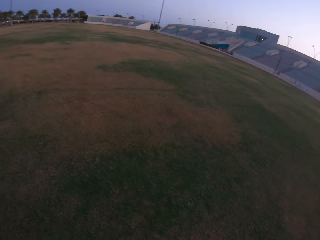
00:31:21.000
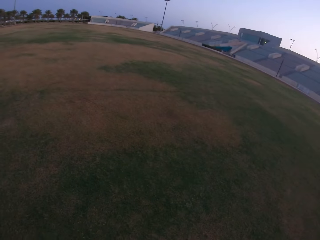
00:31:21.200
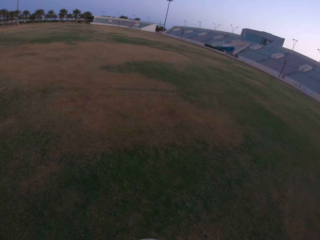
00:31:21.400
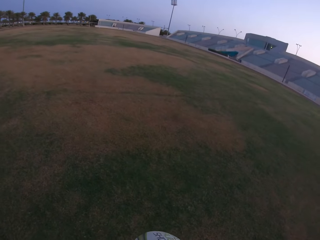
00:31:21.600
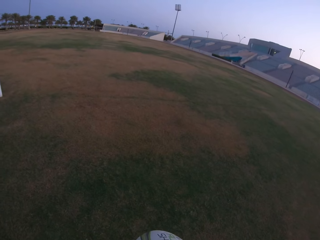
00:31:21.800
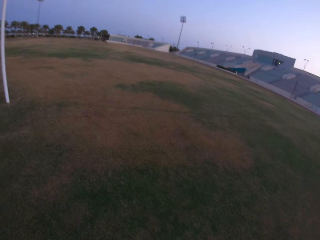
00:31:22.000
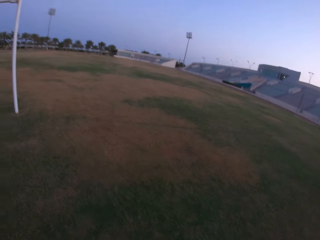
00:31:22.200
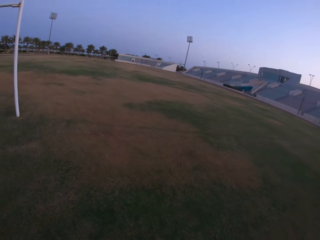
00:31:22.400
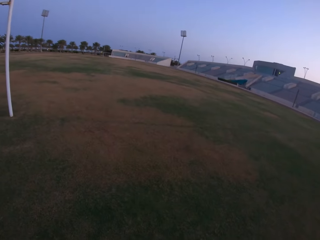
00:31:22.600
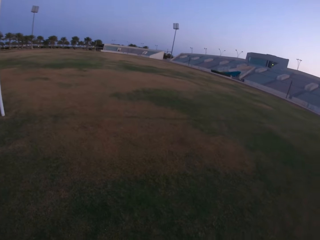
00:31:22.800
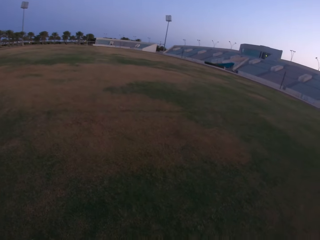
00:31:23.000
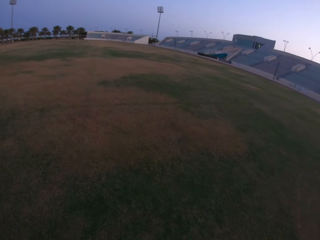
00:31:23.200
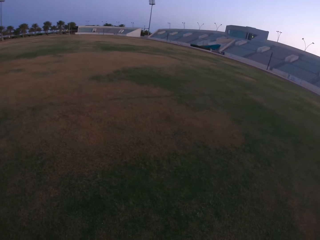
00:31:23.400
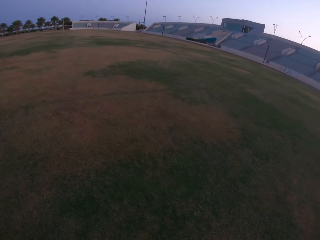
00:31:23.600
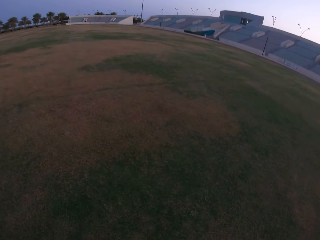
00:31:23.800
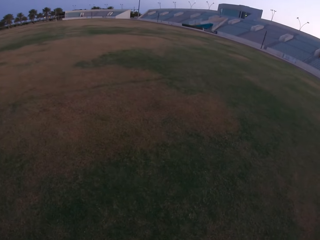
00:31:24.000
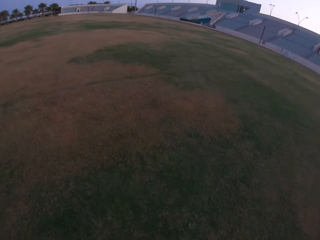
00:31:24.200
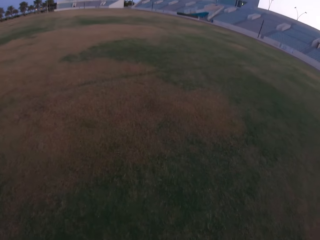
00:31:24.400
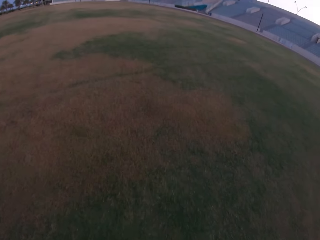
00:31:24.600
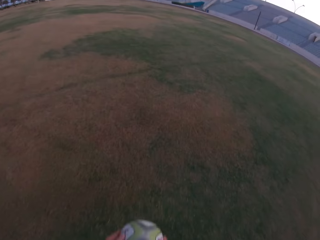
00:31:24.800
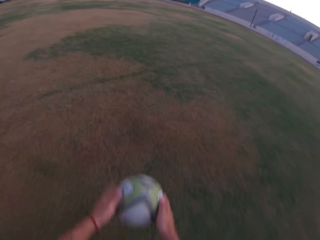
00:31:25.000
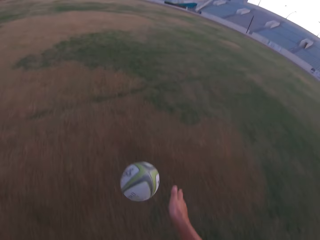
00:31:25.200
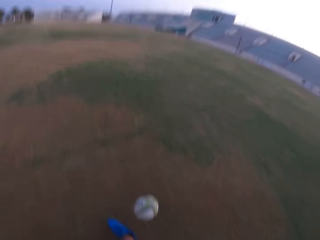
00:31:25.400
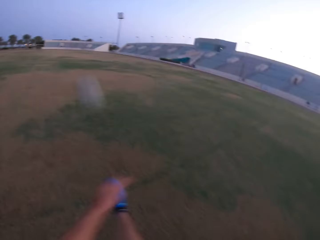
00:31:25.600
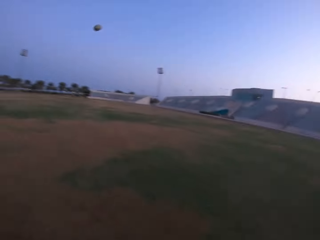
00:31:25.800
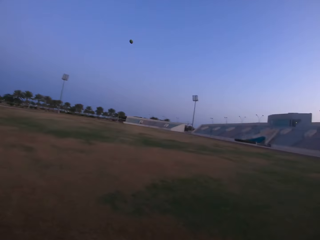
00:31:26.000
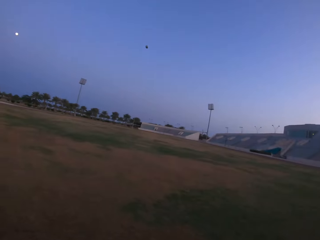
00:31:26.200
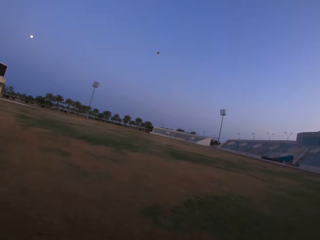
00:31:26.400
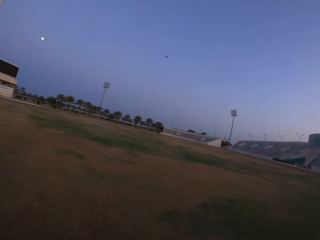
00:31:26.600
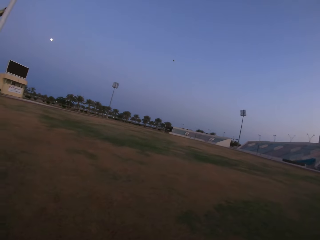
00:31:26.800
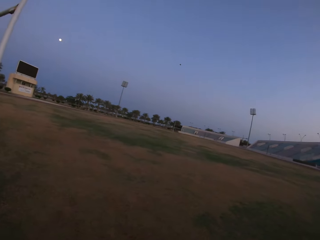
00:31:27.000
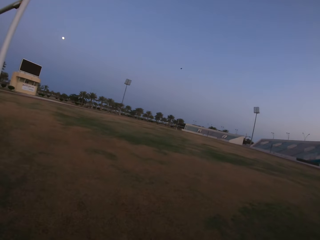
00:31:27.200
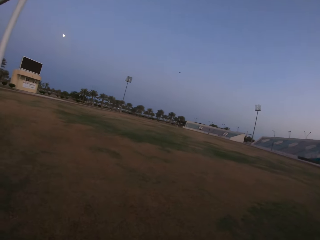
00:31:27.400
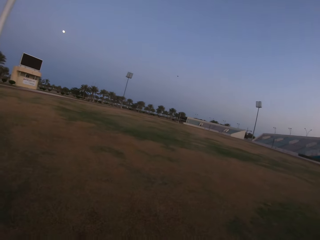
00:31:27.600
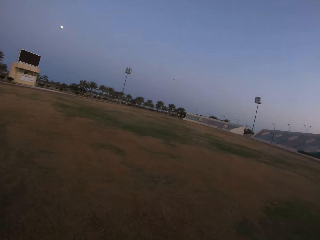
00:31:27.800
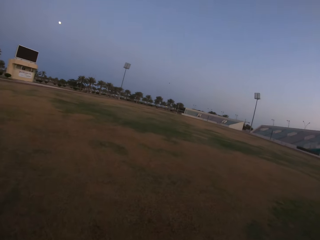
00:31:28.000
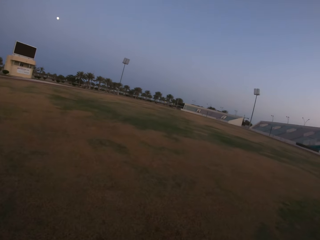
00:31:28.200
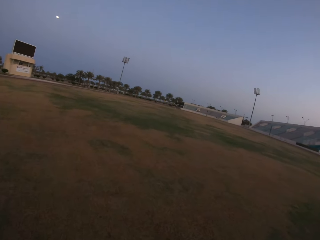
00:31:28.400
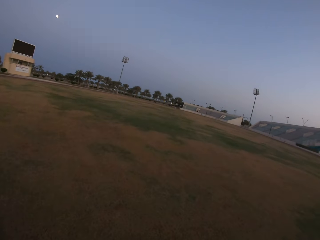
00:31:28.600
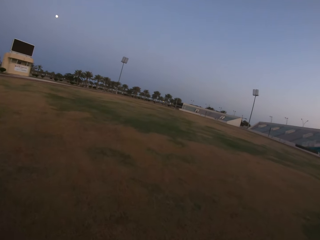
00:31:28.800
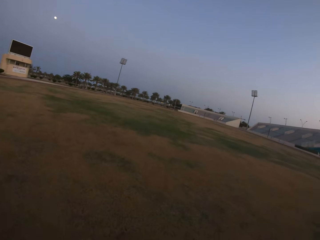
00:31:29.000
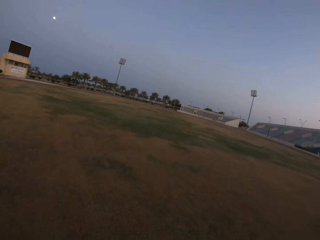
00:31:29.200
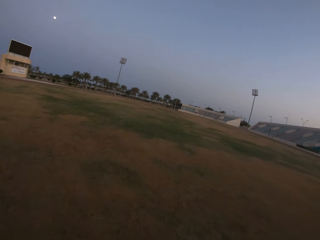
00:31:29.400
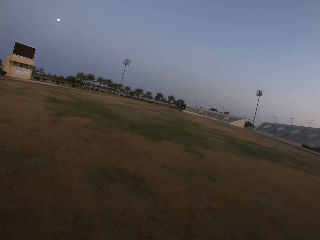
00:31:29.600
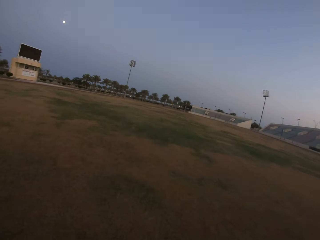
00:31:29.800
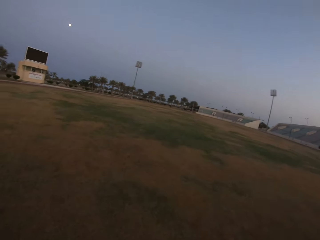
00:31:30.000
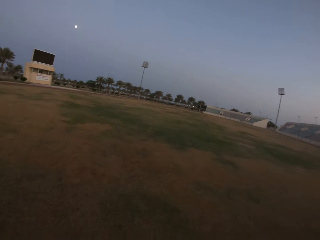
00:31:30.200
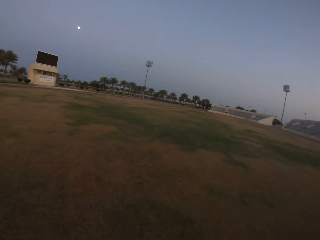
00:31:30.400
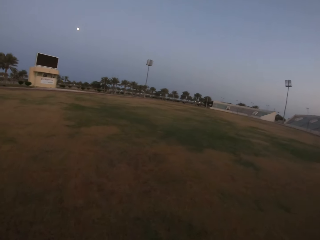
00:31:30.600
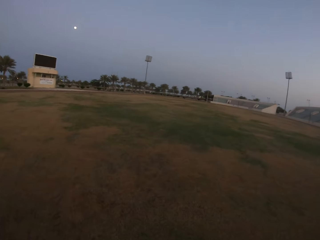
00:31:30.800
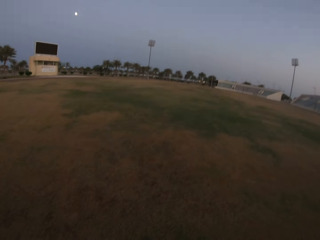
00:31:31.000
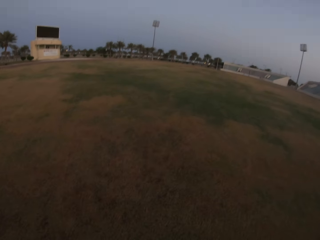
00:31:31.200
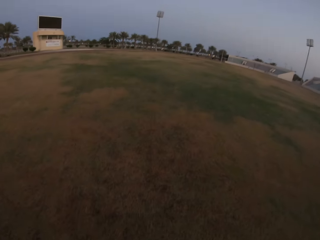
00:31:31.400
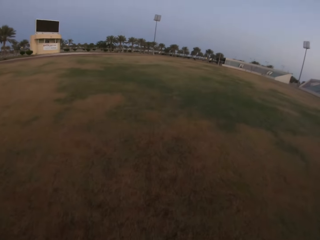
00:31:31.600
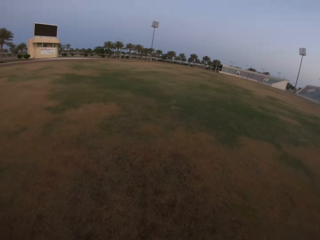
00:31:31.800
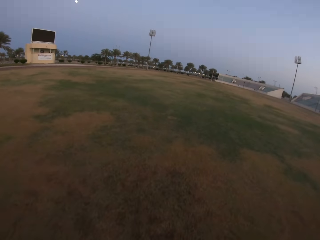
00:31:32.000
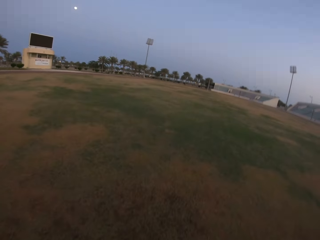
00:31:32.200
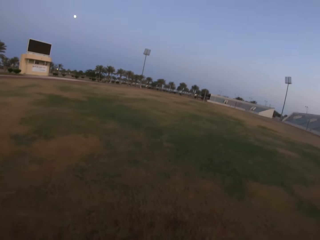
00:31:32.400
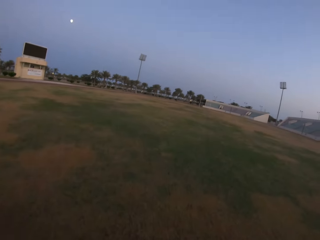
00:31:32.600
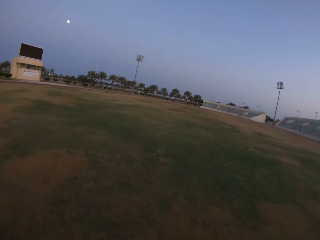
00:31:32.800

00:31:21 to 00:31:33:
The camera wearer walks in the field. They hold the ball and release the ball. They kick the ball. They run towards the ball. They walk in the field.

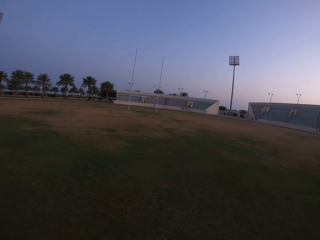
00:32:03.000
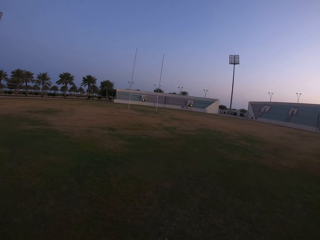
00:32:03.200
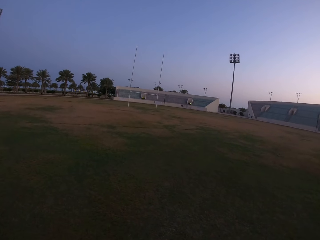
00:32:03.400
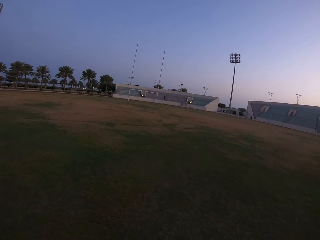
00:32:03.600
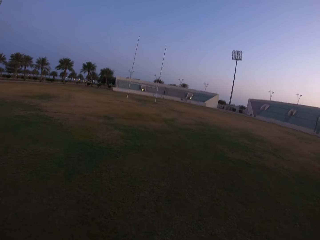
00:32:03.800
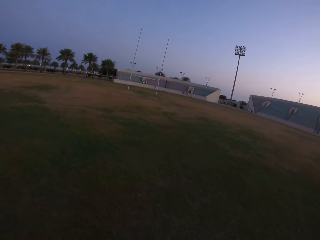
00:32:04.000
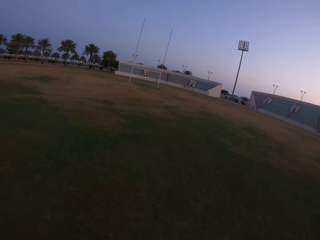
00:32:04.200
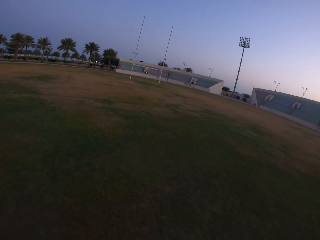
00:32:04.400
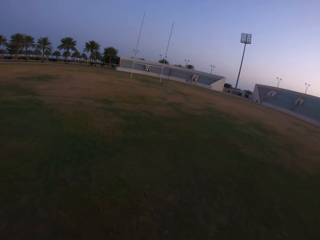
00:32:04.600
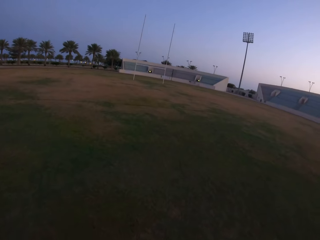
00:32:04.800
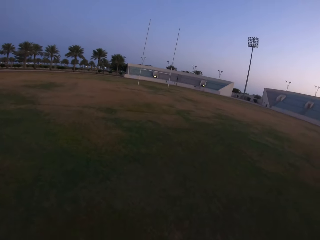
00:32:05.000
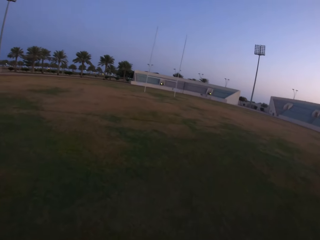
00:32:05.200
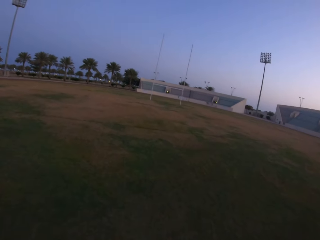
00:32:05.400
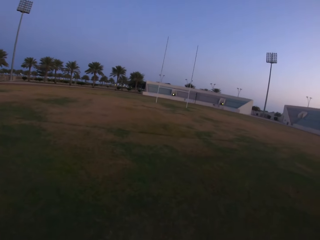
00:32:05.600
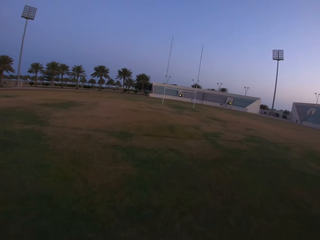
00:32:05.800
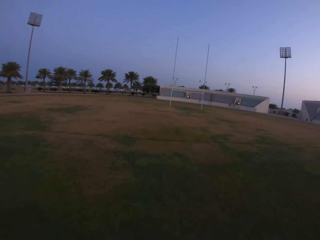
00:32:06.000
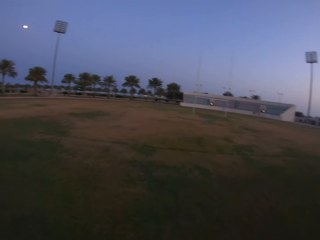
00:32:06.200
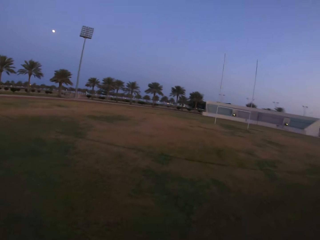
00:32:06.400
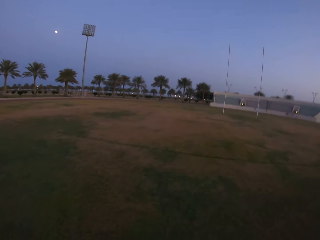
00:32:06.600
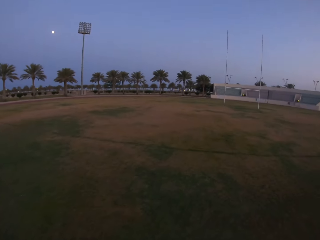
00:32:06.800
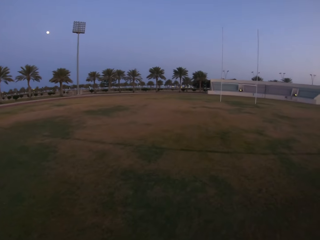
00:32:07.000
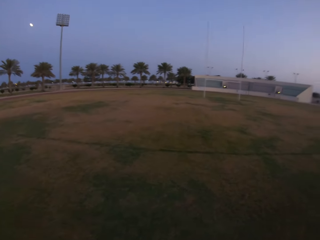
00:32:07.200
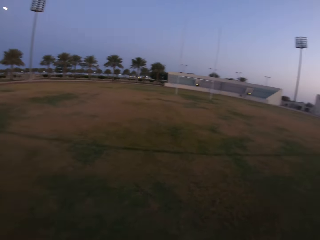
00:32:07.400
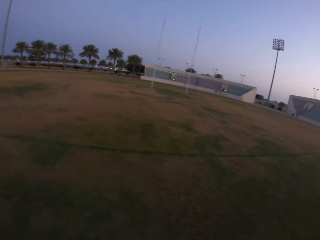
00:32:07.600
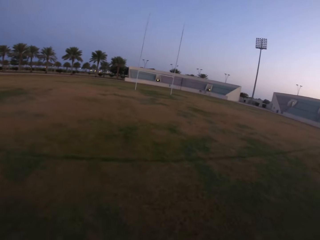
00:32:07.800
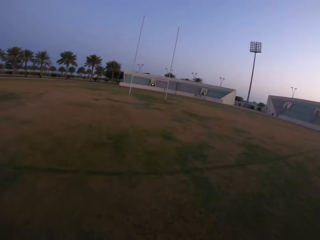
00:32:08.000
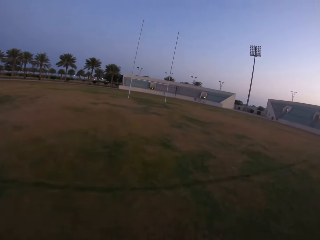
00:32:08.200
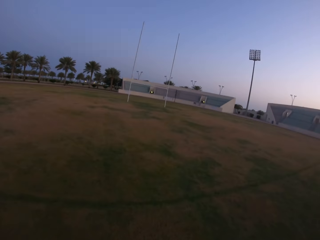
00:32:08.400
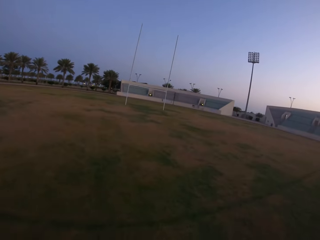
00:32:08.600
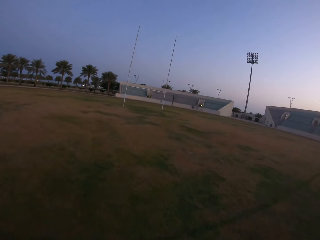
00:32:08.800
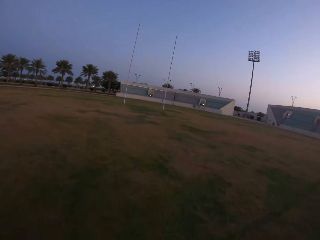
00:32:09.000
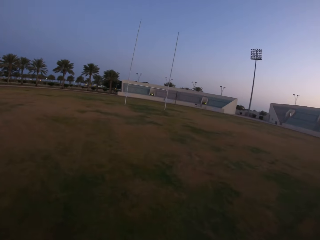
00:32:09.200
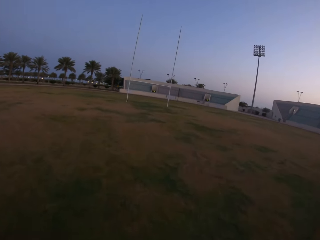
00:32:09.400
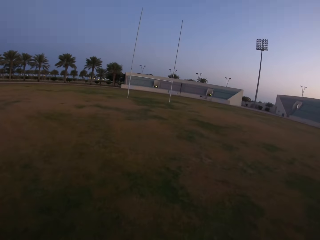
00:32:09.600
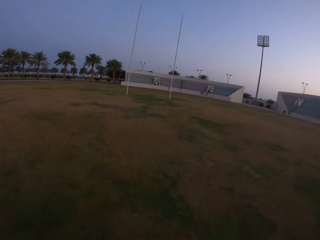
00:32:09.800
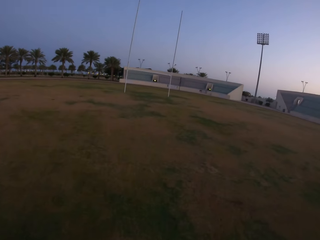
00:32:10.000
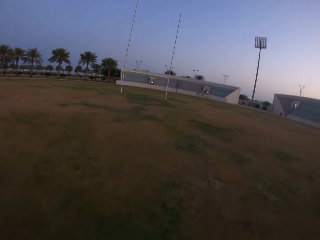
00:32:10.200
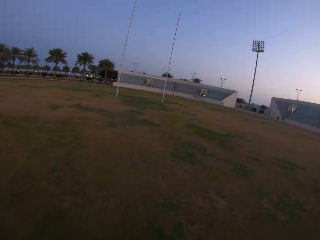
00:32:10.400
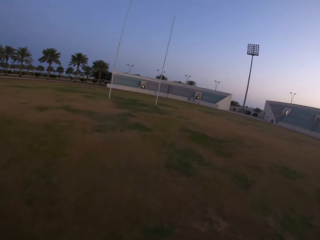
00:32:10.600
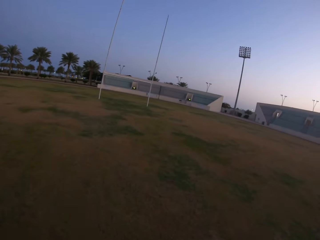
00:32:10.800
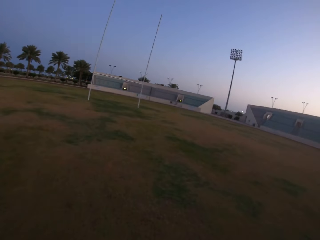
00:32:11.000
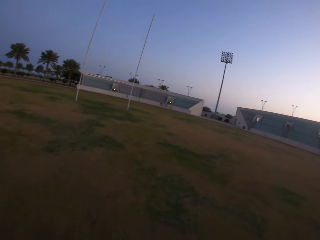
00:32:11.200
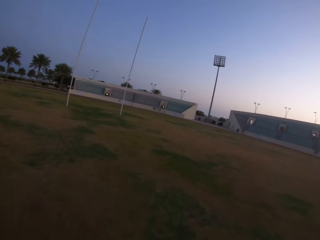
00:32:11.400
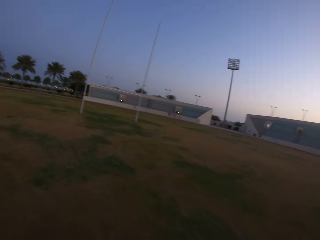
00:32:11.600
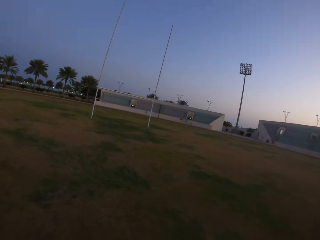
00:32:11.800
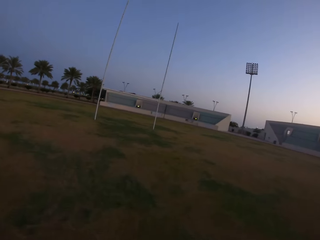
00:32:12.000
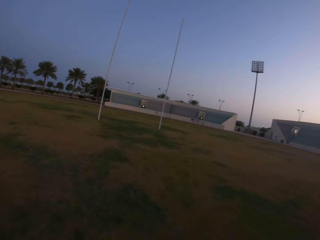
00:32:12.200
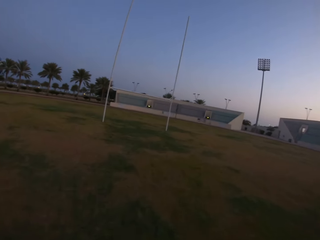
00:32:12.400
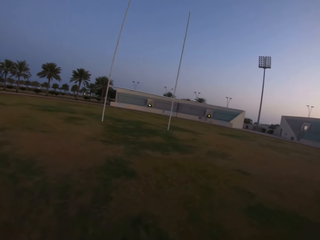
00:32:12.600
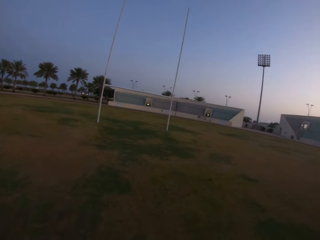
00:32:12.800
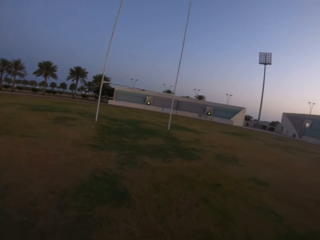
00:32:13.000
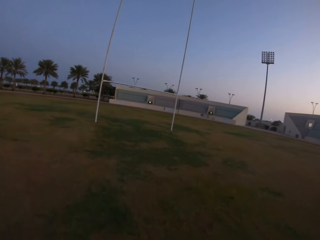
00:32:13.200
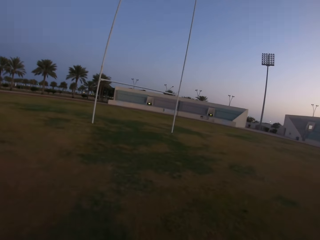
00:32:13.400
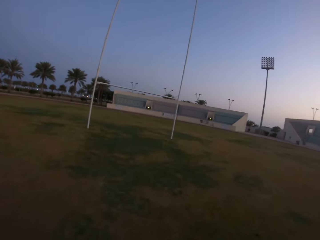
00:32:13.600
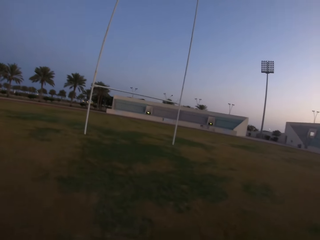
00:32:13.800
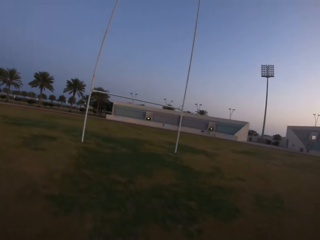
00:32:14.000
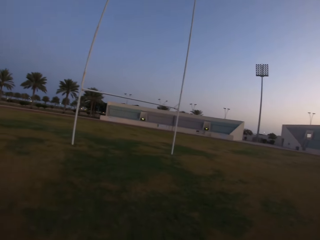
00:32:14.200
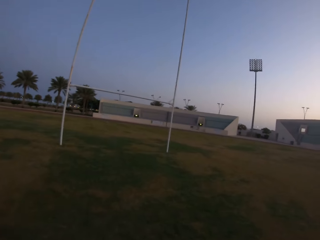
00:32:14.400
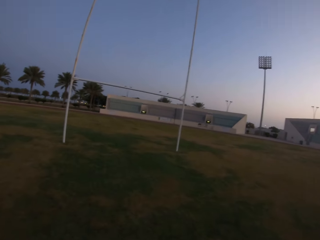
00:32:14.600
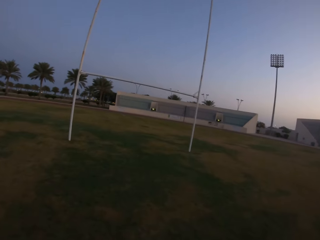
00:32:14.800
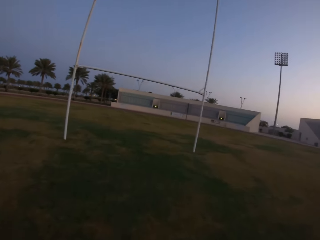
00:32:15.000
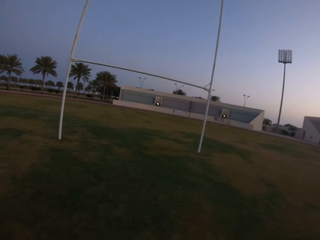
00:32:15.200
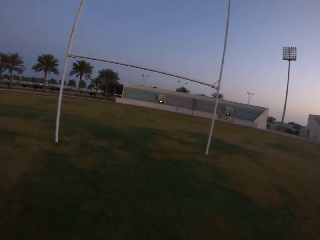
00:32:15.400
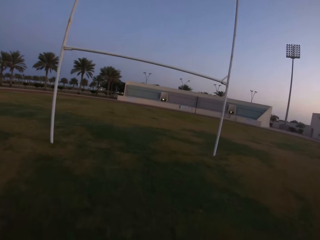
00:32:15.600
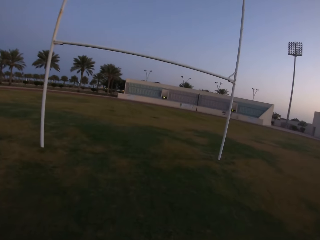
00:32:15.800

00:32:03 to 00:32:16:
The camera wearer runs in the field. They walk towards the ball.
